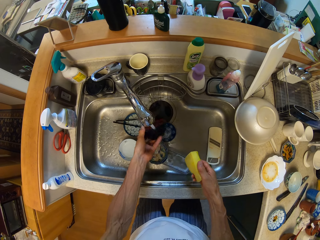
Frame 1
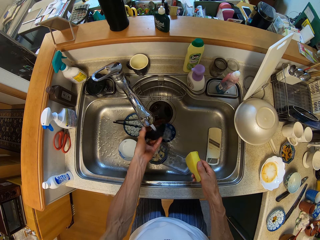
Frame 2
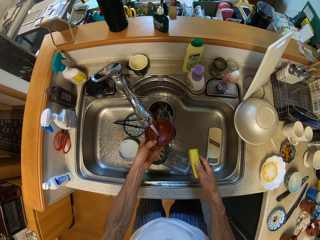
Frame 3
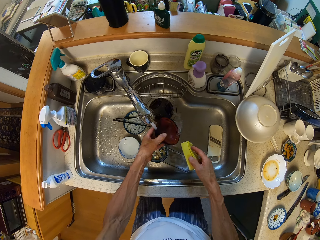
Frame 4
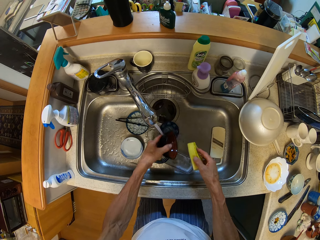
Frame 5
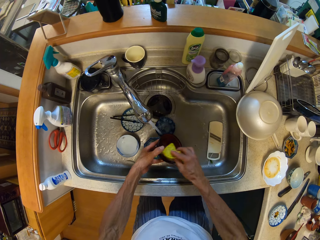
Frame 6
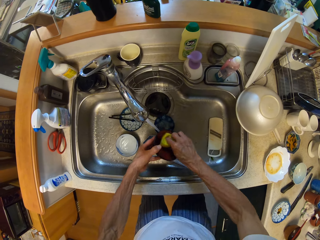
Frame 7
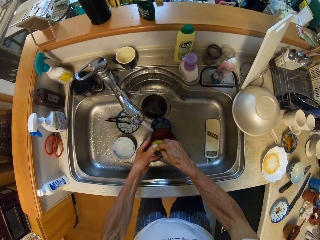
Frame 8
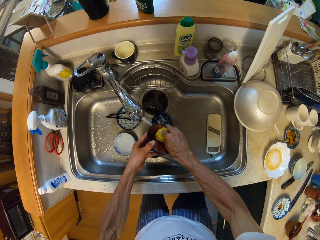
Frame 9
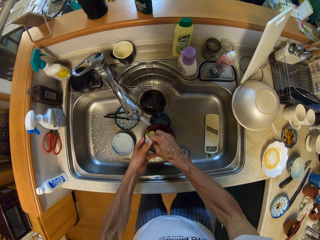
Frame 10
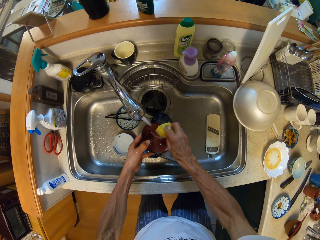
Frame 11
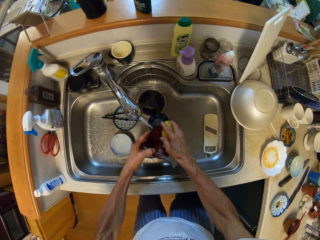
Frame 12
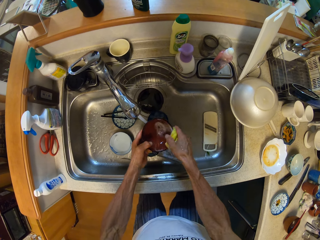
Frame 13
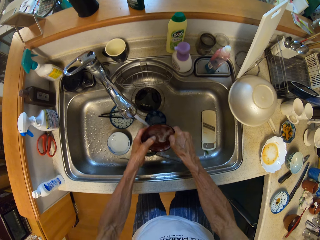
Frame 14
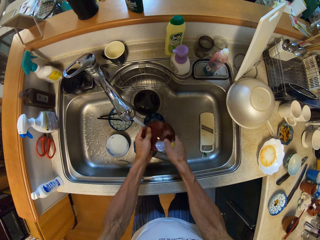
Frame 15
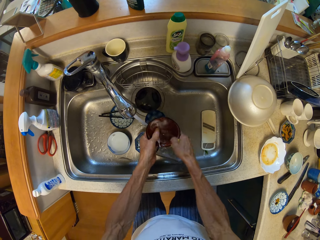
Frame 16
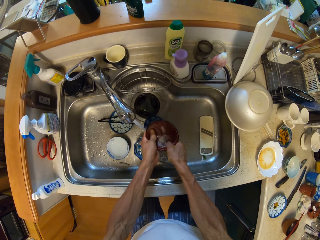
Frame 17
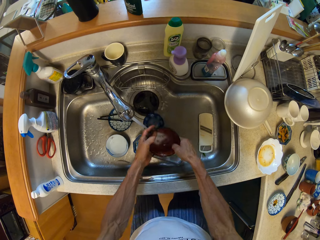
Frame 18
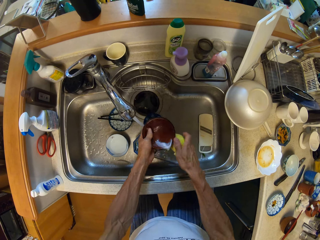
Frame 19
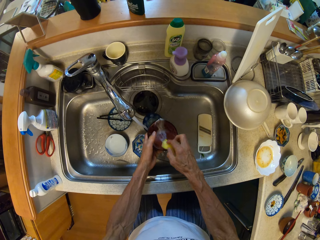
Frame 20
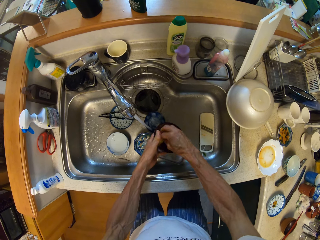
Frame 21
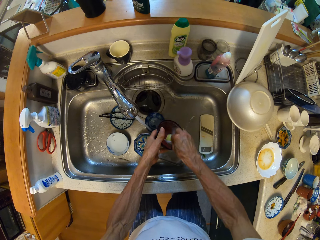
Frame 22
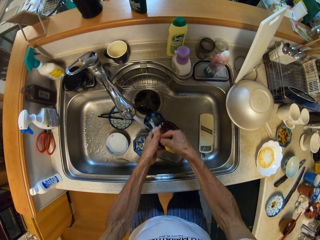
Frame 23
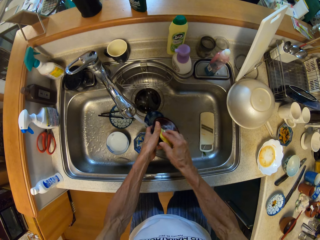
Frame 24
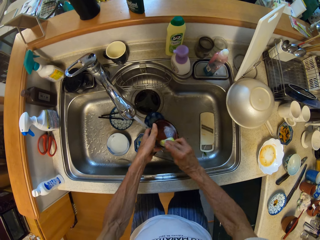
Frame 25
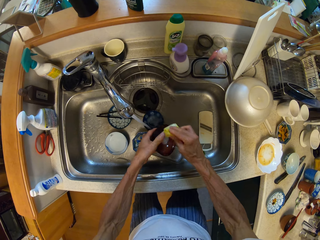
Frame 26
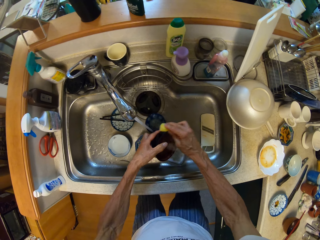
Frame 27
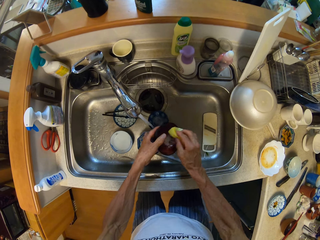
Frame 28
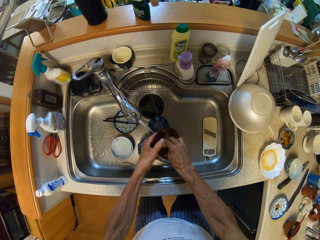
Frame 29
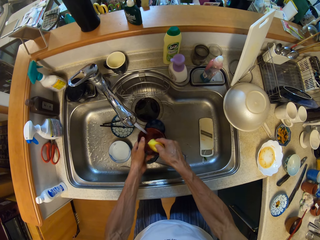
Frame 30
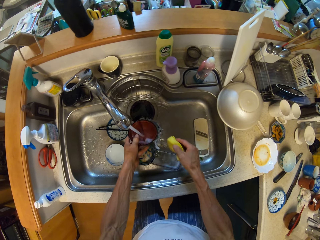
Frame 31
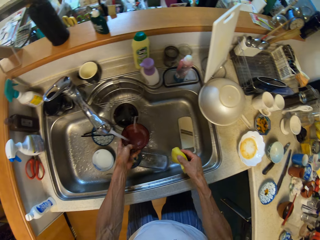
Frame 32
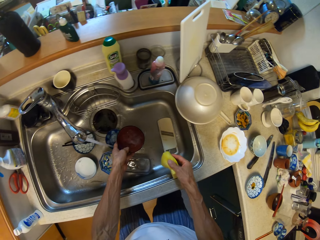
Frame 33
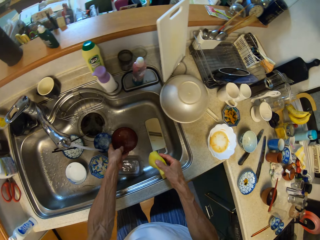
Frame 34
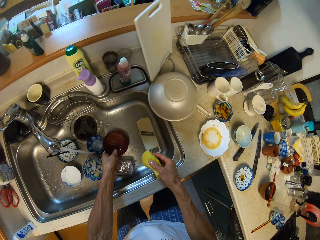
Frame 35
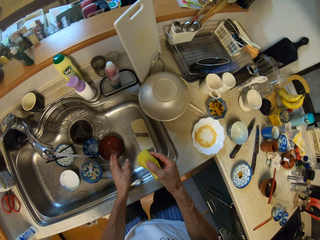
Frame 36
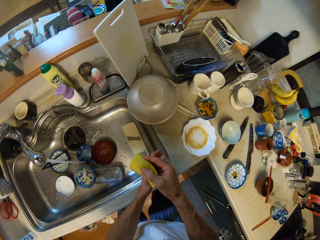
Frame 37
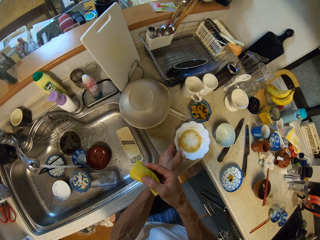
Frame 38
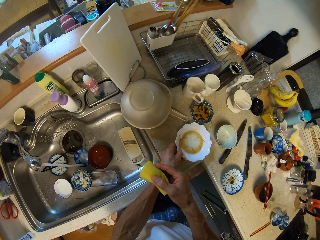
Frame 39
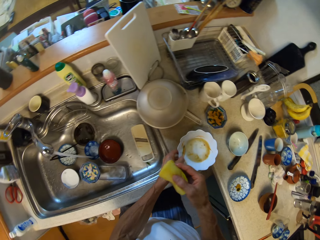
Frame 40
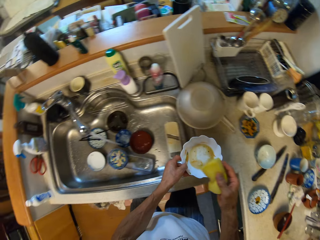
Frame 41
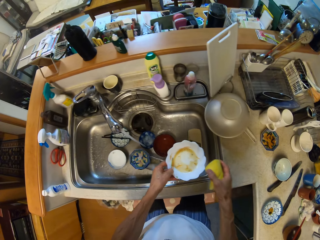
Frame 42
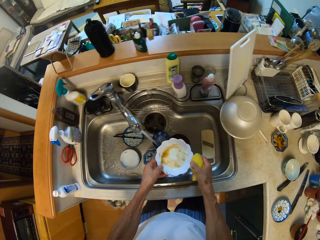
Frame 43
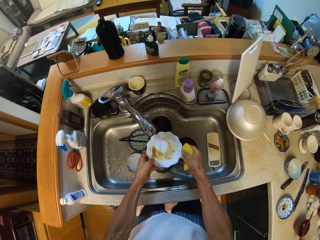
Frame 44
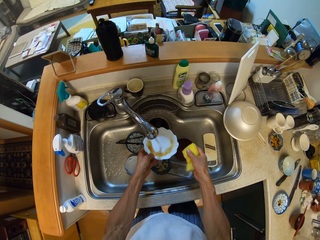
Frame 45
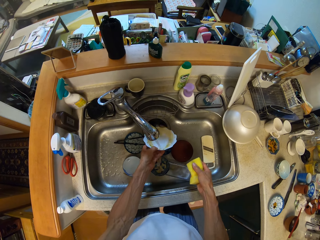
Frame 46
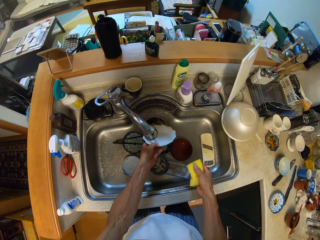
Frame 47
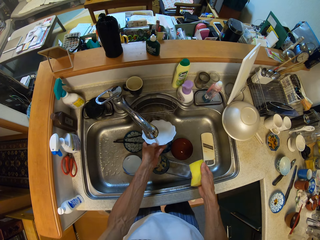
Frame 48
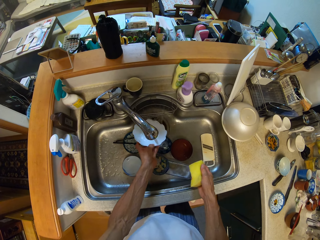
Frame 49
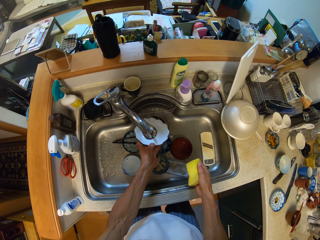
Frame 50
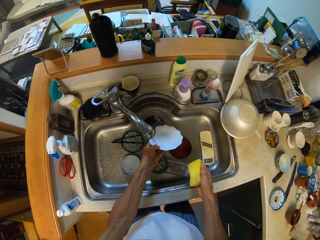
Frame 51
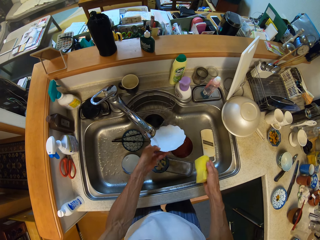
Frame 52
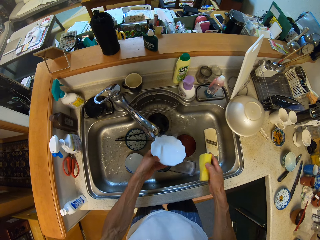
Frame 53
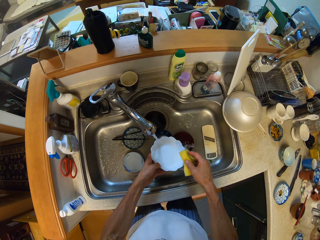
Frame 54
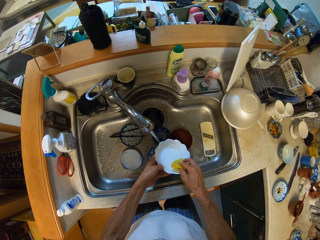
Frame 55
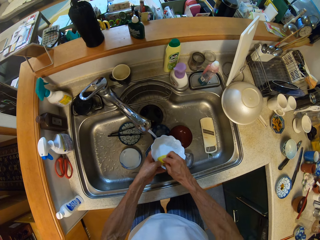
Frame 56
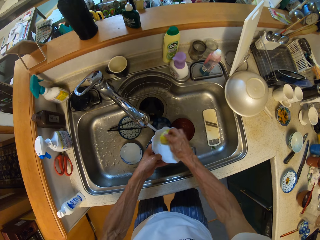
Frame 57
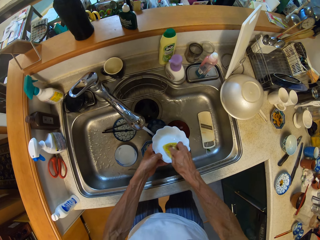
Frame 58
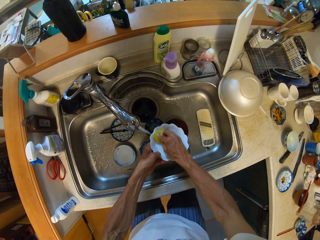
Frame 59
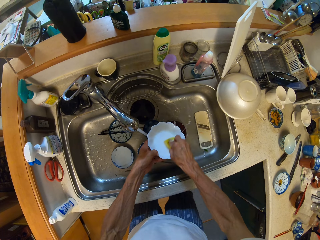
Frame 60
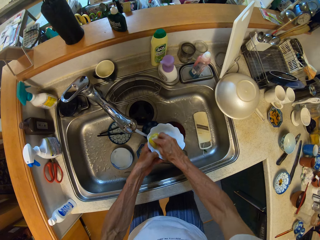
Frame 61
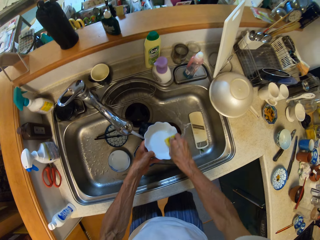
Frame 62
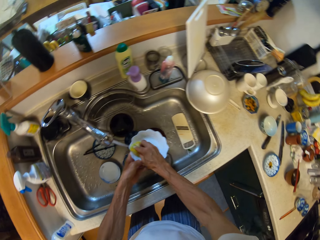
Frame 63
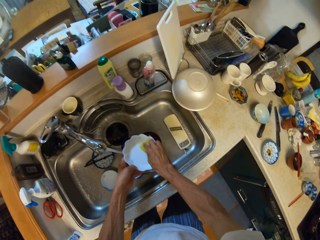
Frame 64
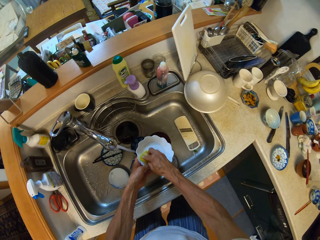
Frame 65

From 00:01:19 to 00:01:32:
The camera wearer washes the plate with both hands. They put the plate in the sink. They pick up a plate. They wash the plate.

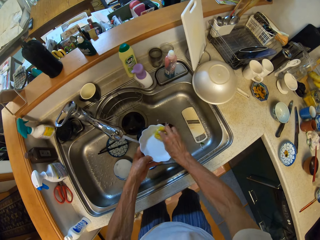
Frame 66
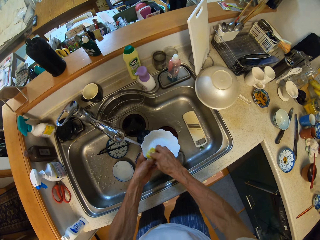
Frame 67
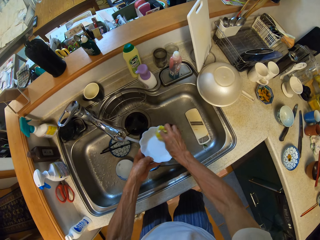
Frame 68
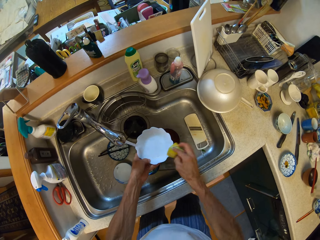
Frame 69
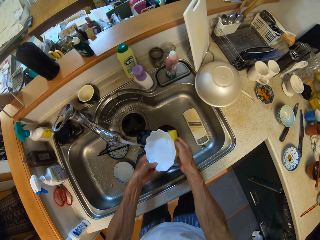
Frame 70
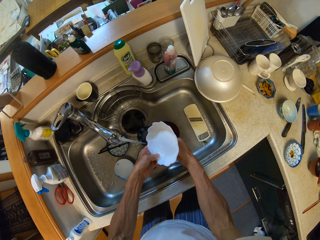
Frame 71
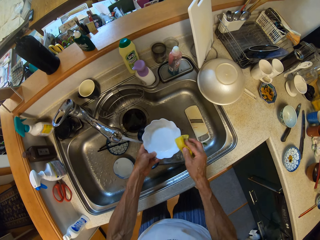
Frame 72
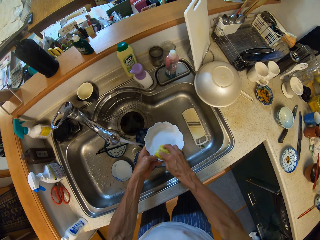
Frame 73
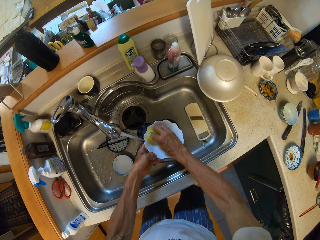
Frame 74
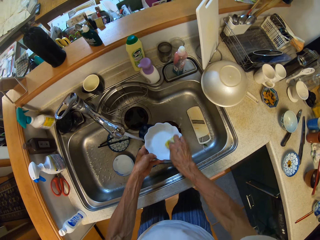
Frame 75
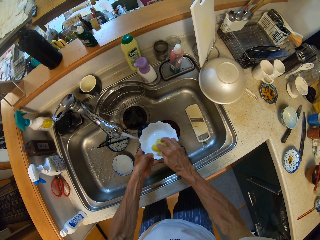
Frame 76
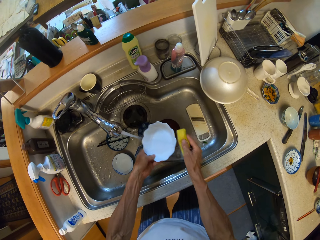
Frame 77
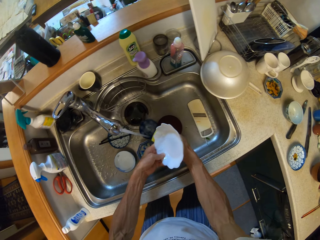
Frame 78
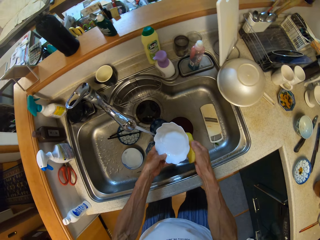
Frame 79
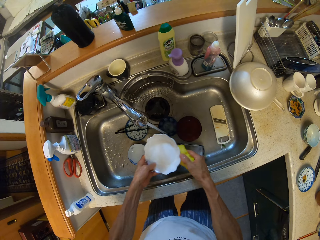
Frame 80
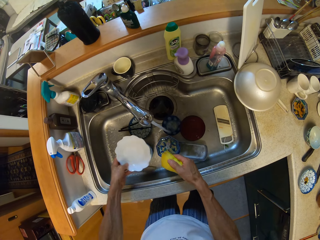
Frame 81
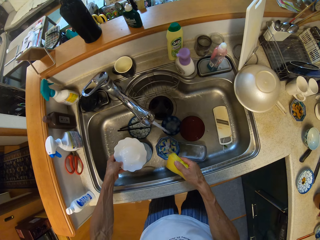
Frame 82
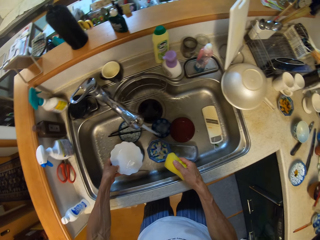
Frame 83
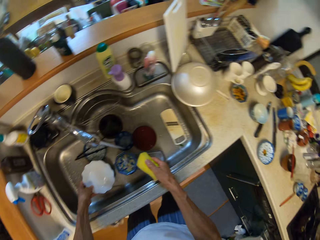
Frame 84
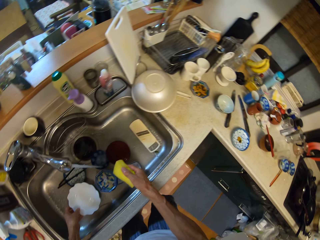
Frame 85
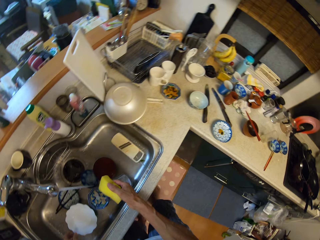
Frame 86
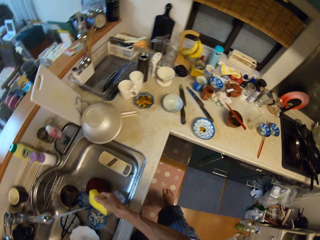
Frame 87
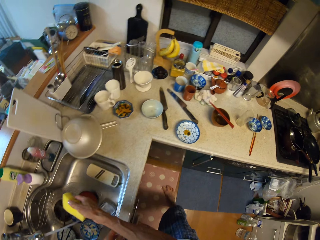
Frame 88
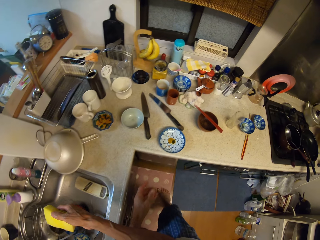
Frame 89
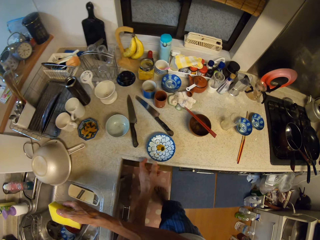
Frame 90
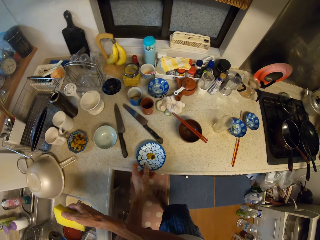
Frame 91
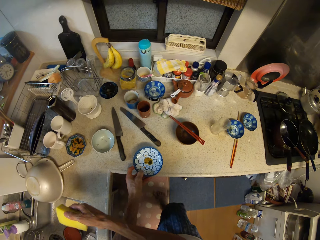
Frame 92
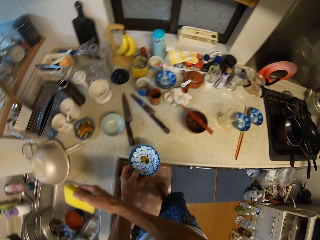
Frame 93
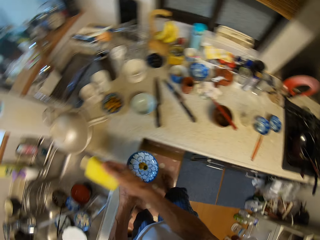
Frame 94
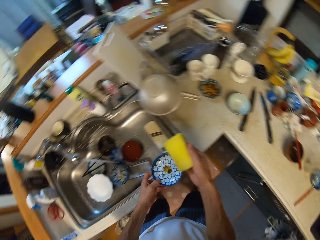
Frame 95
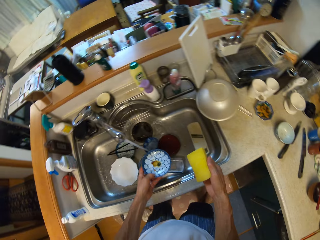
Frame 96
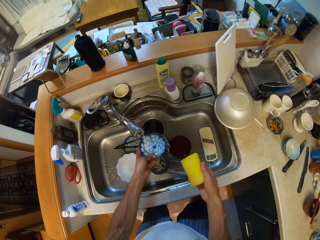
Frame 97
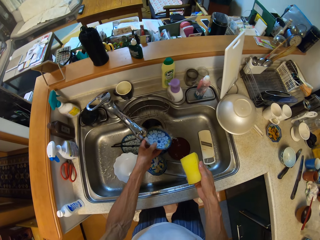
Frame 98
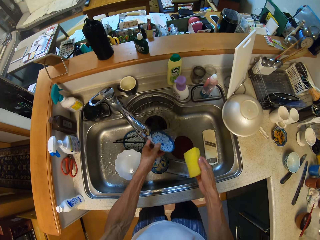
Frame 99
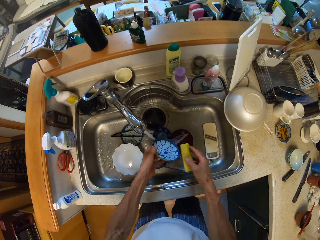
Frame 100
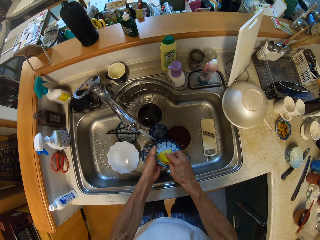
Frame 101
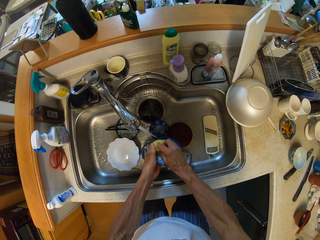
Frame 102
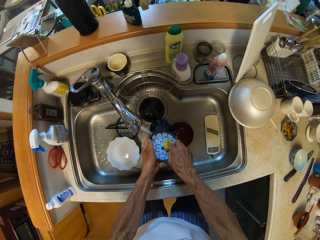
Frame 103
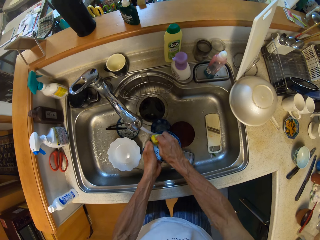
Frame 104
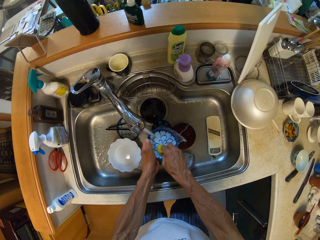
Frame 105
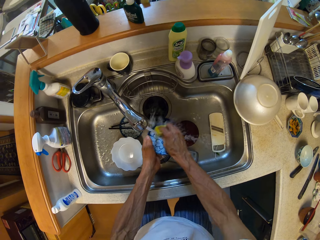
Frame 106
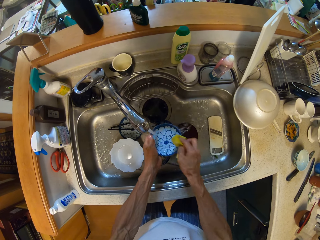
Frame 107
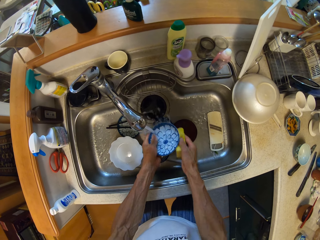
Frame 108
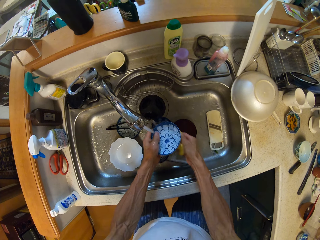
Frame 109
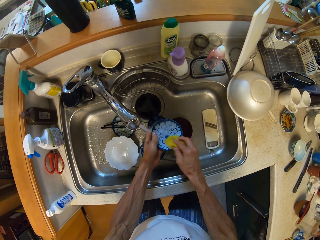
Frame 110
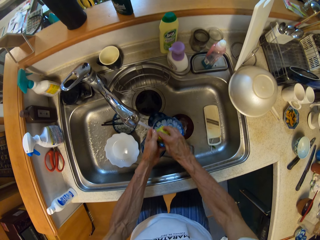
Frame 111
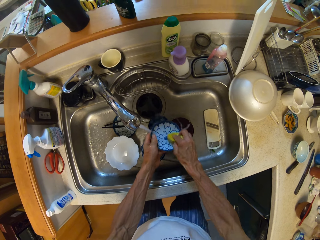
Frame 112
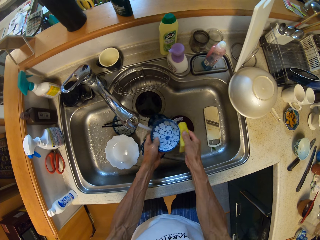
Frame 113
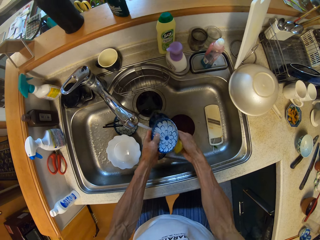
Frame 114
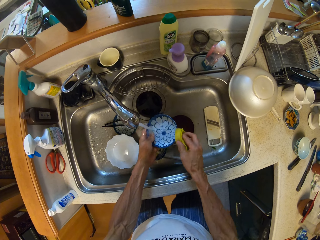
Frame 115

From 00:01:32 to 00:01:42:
The camera wearer puts the plate in the sink. They pick up the plate. They wash the plate.
